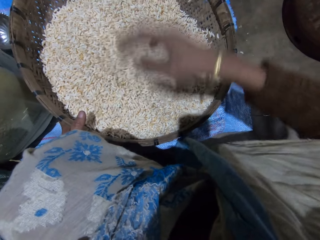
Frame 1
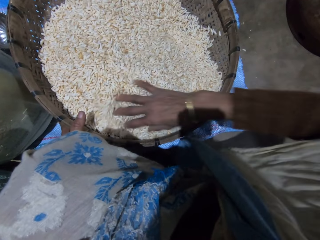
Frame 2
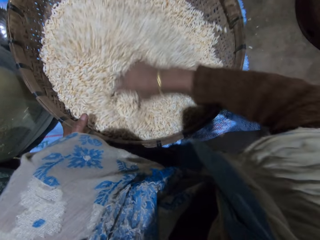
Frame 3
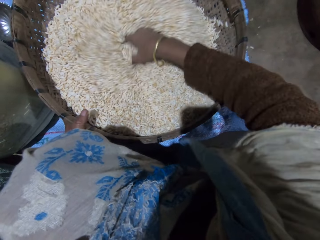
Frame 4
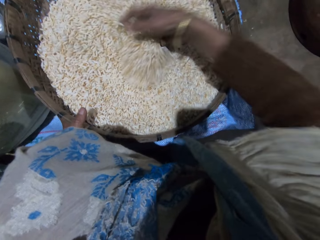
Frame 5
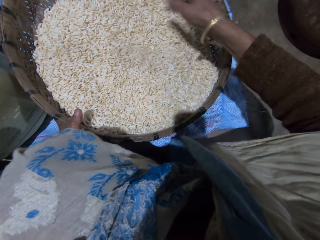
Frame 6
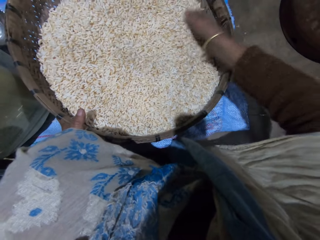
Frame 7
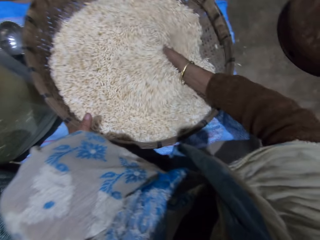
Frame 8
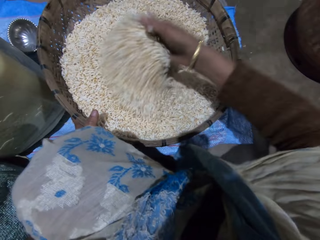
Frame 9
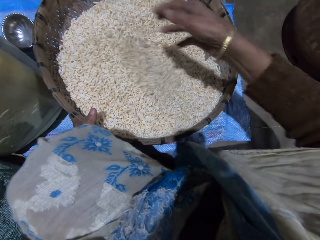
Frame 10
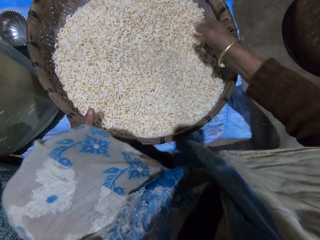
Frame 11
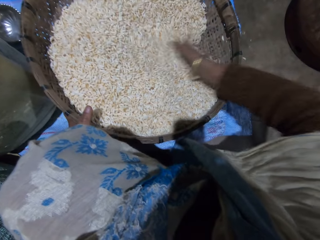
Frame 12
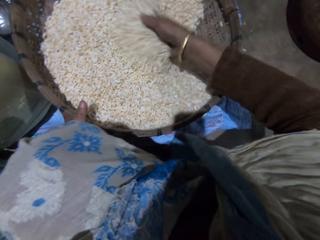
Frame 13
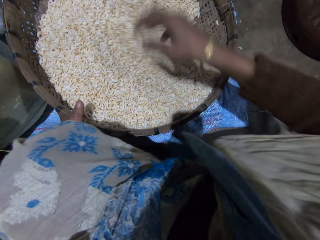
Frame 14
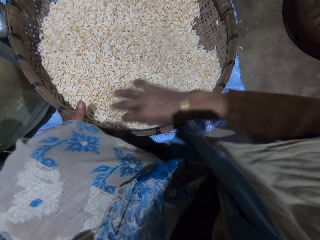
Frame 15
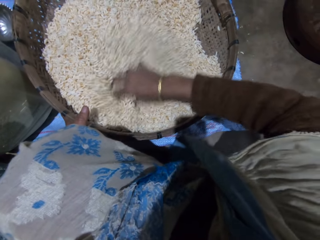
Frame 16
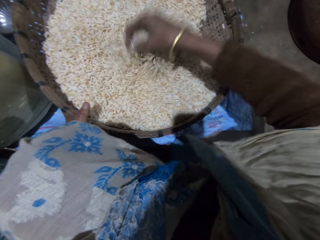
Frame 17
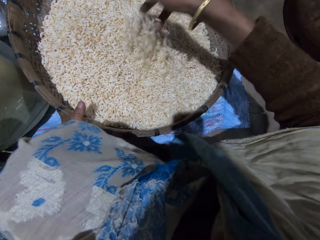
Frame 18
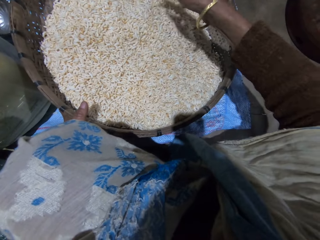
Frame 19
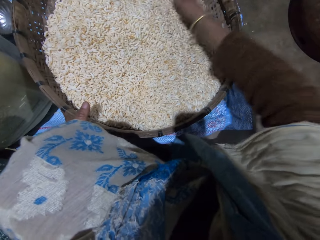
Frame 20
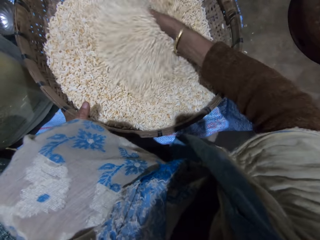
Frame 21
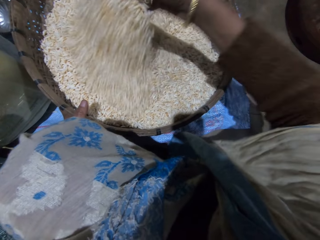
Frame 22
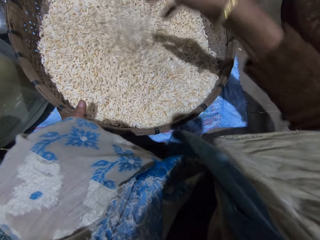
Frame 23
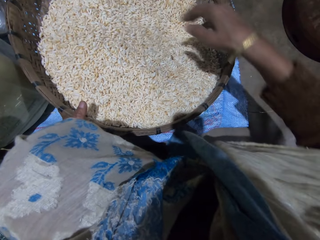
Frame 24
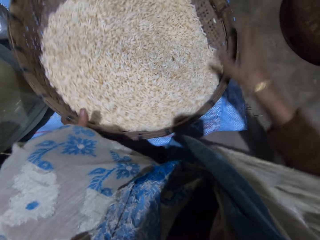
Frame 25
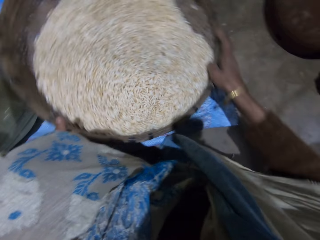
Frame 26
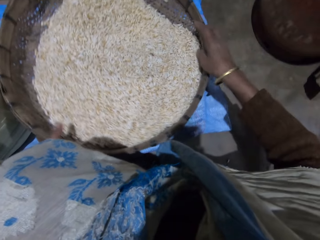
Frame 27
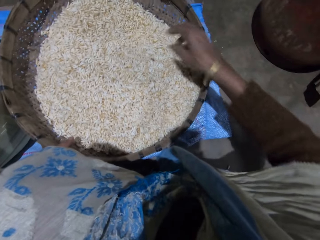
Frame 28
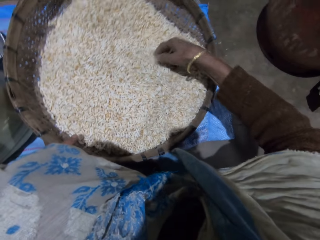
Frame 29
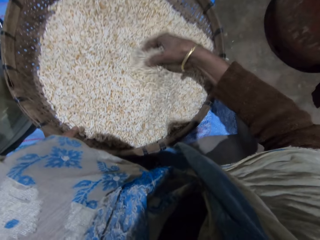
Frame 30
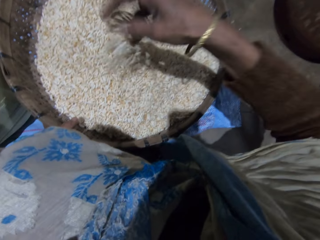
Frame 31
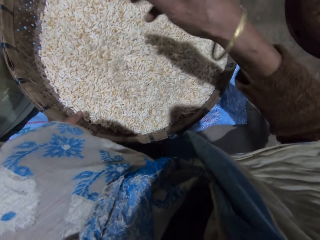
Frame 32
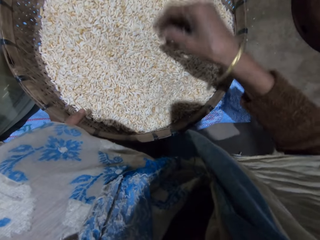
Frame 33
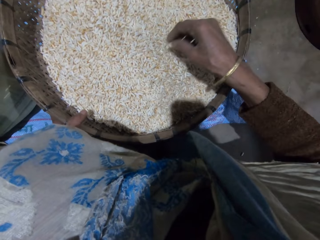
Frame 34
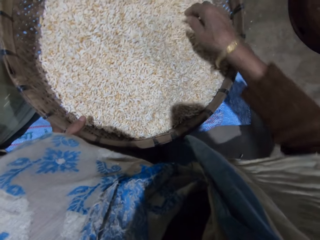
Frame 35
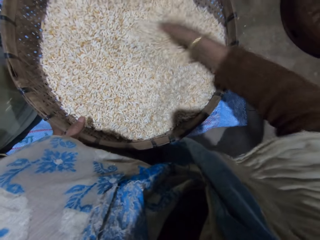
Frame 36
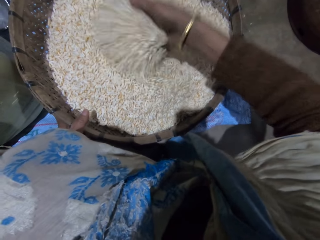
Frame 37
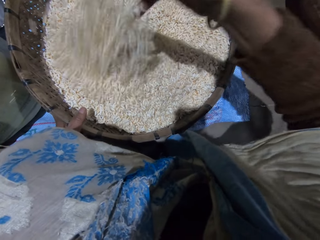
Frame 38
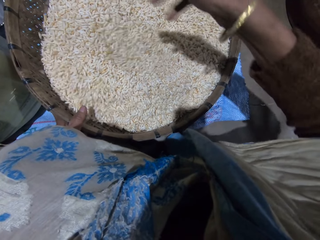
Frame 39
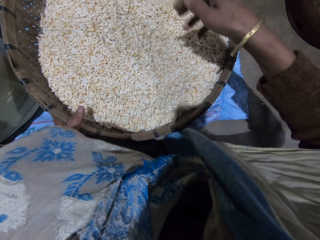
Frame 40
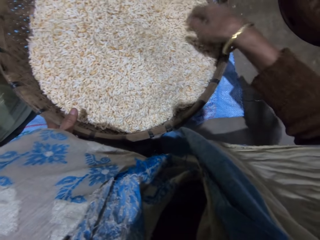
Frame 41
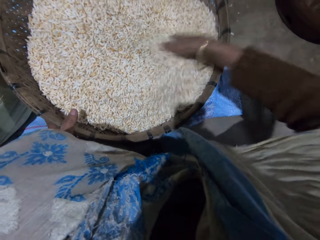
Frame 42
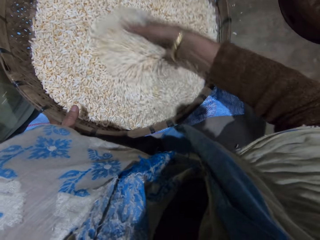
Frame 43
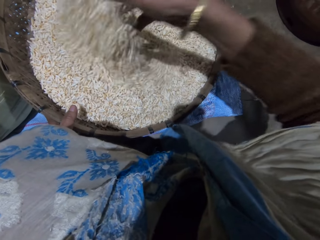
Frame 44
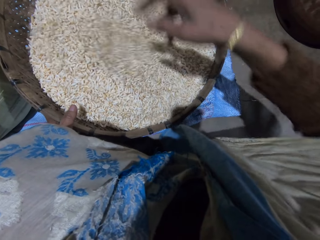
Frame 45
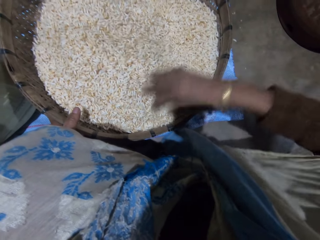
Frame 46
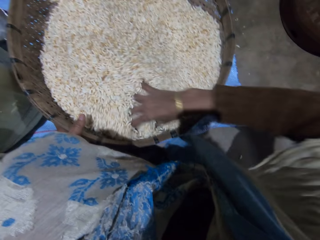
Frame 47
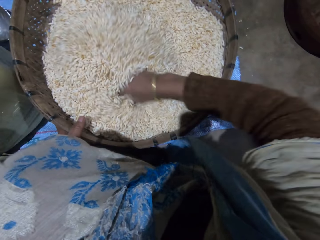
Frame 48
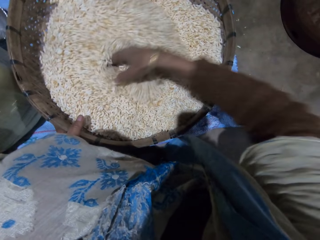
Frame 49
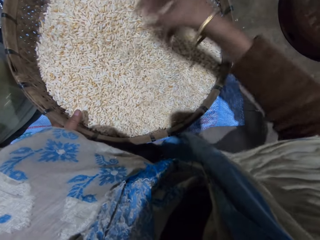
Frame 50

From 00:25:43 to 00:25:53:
The camera wearer adjusts the winnowing basket.

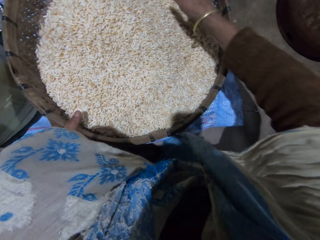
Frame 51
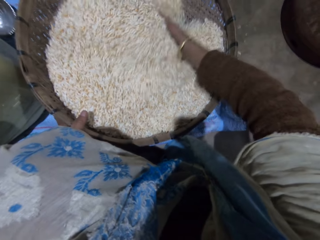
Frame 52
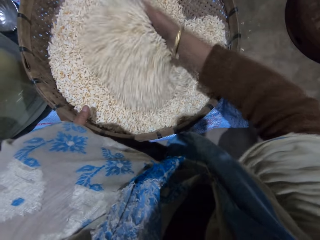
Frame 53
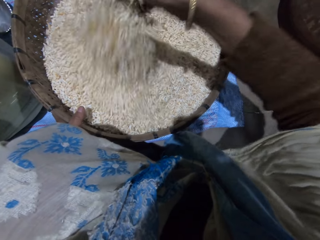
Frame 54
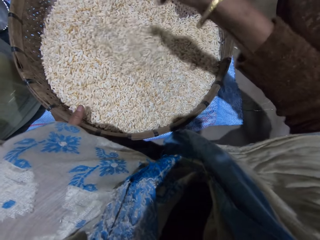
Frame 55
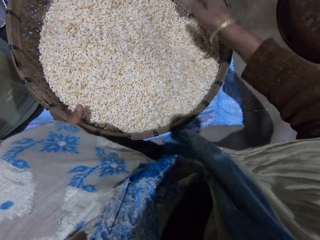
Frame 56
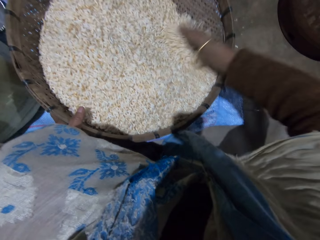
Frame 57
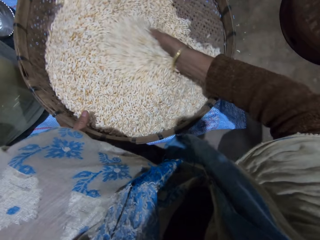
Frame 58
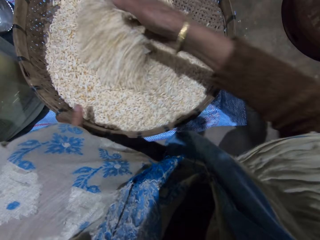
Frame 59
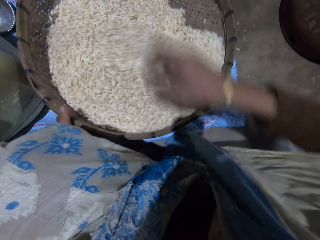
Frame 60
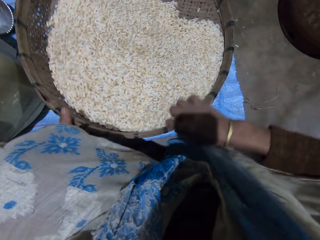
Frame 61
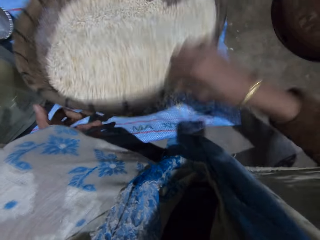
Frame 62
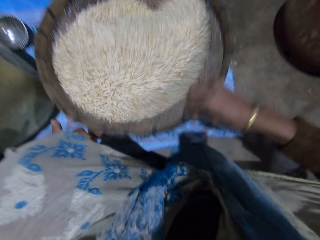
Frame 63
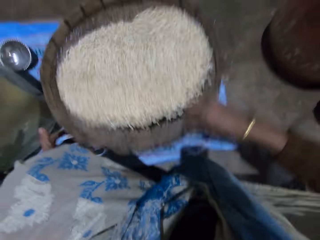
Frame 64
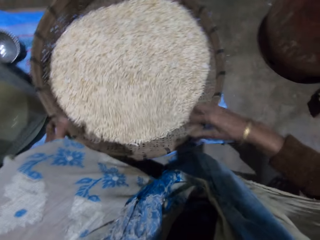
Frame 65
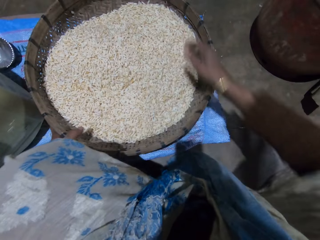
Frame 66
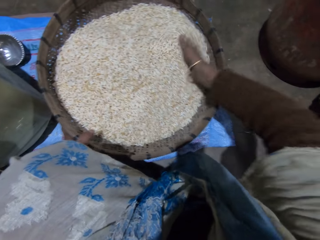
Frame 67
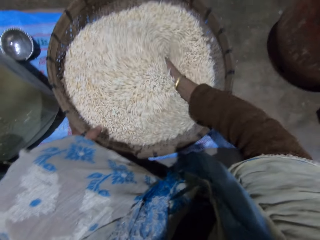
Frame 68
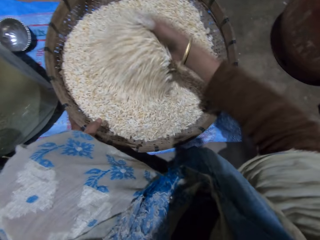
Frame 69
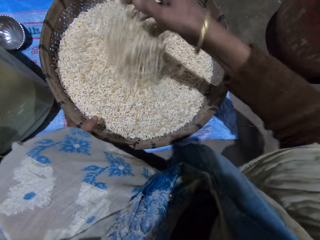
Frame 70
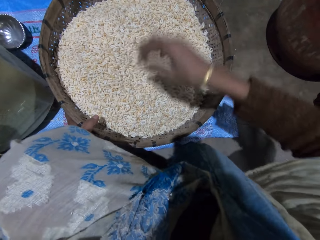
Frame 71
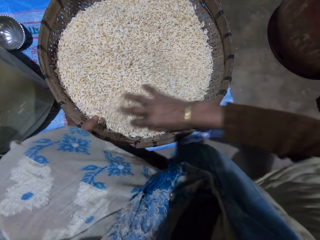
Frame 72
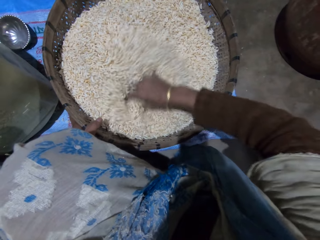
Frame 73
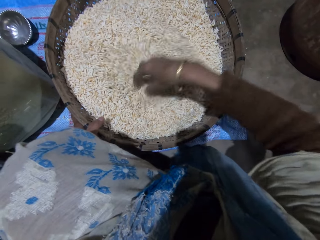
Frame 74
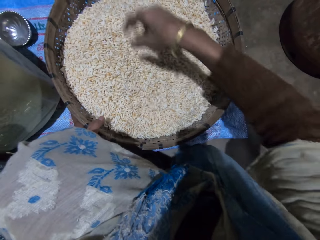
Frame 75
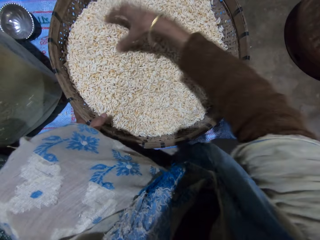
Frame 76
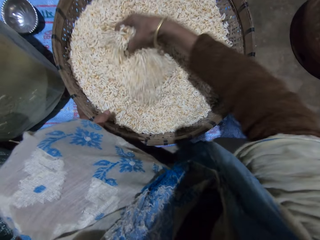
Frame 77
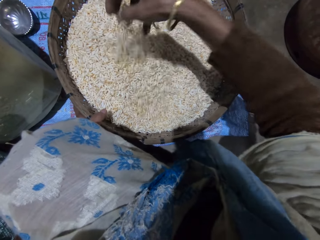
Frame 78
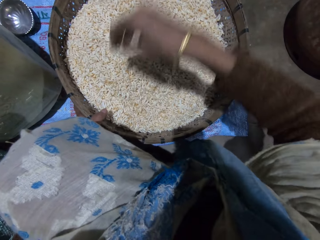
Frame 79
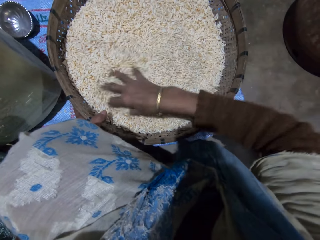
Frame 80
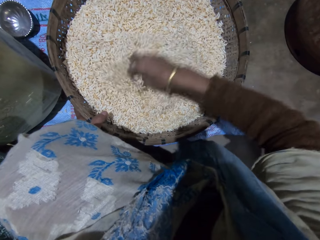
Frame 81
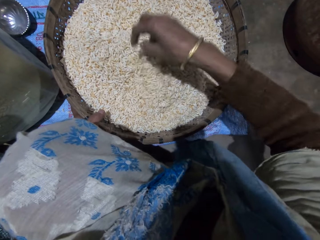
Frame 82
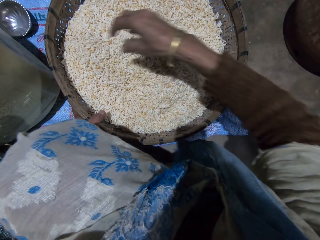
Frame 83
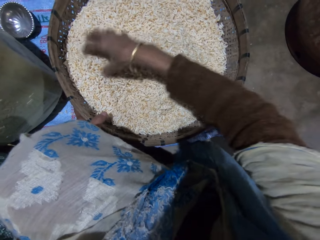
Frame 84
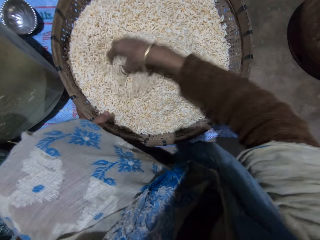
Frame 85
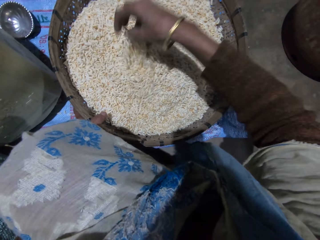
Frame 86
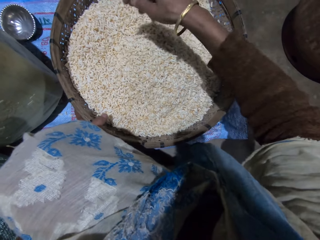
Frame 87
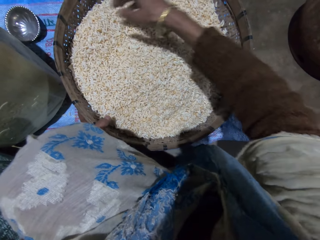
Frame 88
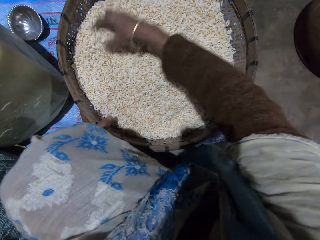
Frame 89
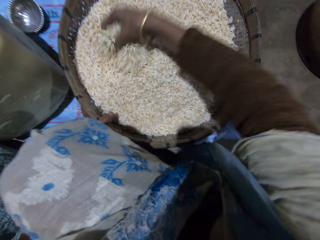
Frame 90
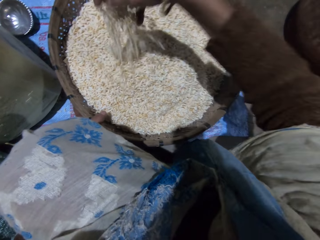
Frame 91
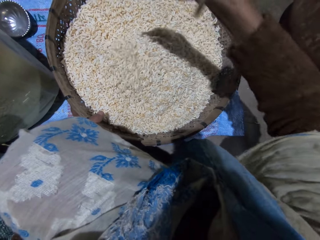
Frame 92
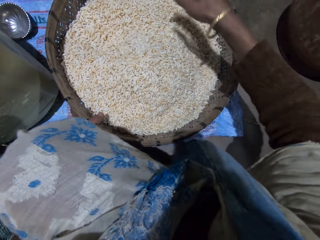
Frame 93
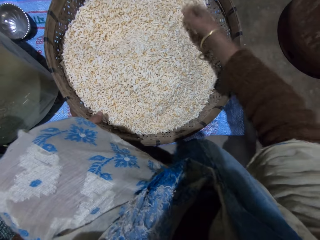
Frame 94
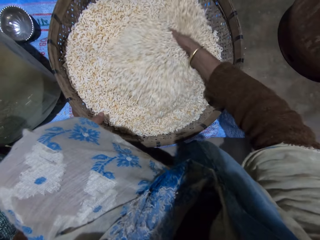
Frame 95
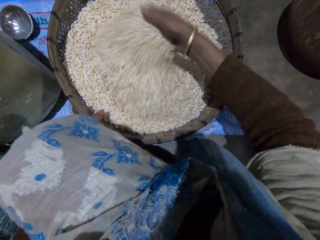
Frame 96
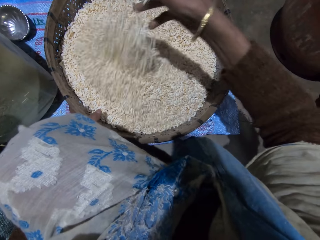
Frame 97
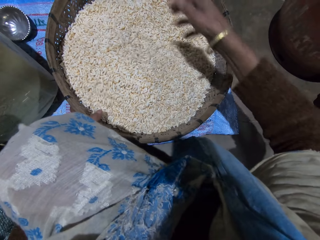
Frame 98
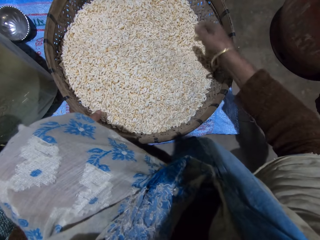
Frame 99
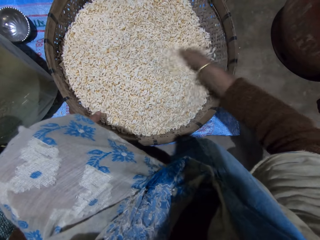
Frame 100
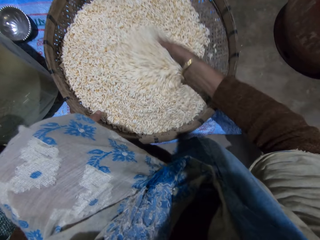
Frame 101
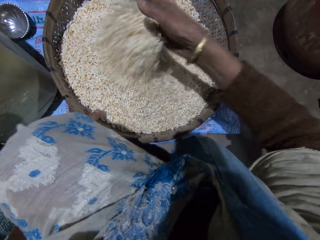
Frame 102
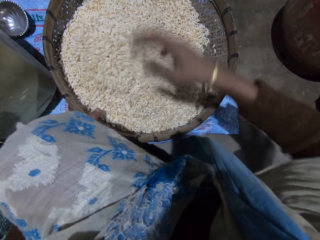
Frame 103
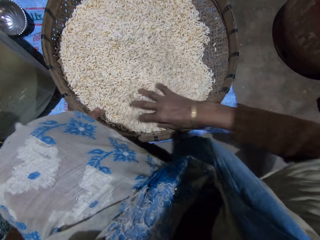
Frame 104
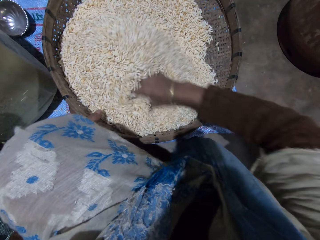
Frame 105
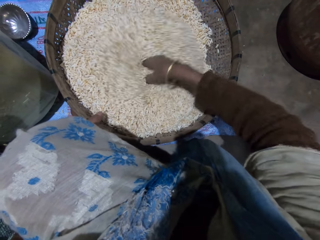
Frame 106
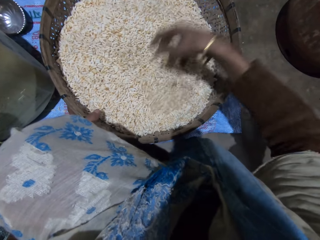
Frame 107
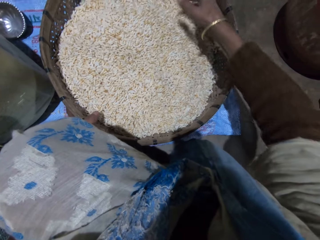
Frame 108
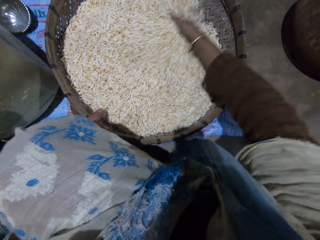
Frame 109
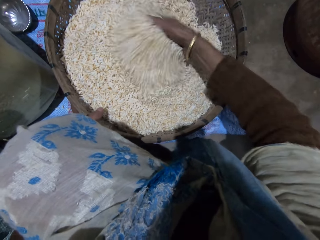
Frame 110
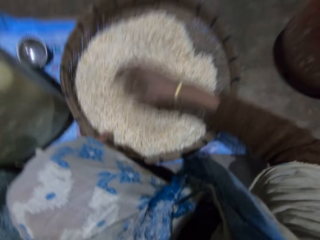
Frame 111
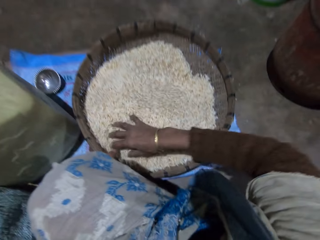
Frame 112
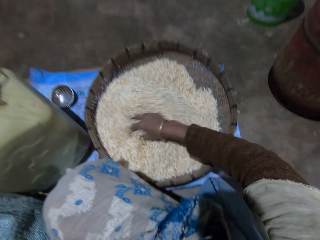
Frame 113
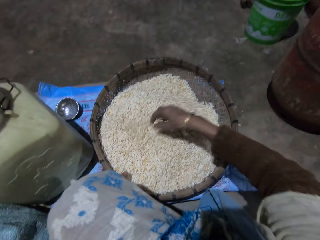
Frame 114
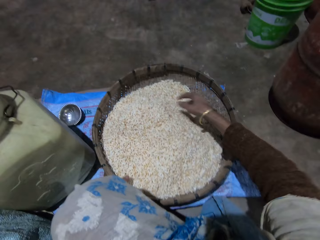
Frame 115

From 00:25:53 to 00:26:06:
The camera wearer adjusts the winnowing basket. She shakes the basket with her right hand. She mixes grains in the basket with her right hand.
